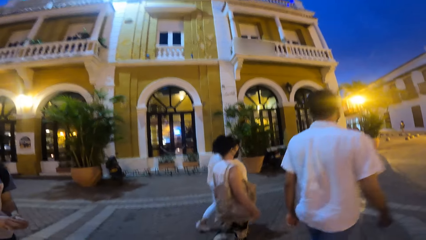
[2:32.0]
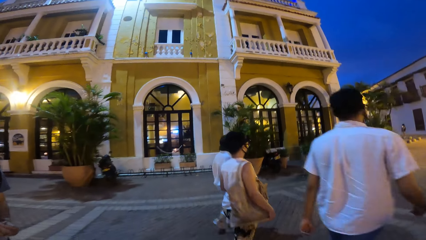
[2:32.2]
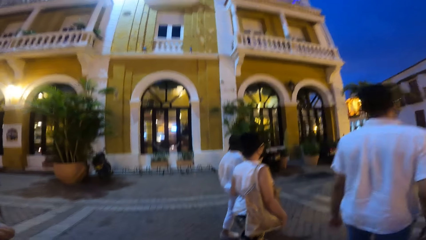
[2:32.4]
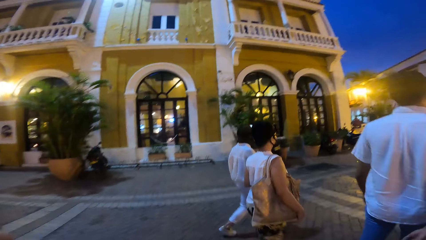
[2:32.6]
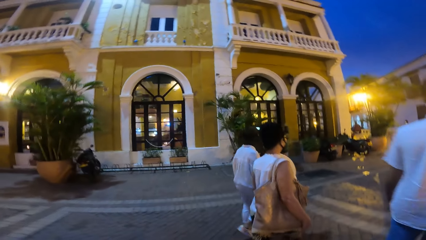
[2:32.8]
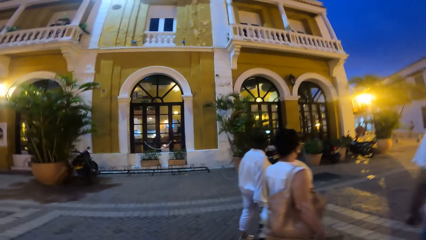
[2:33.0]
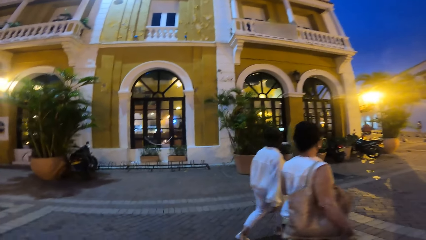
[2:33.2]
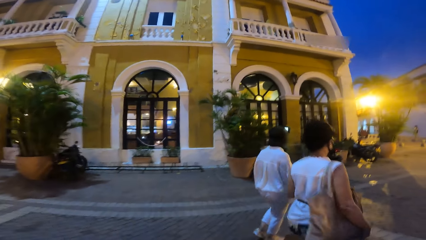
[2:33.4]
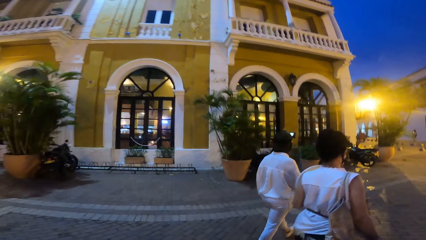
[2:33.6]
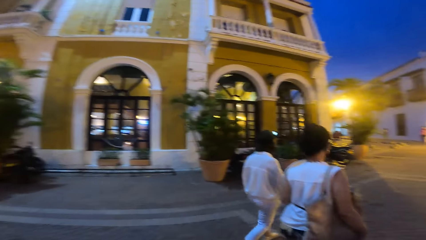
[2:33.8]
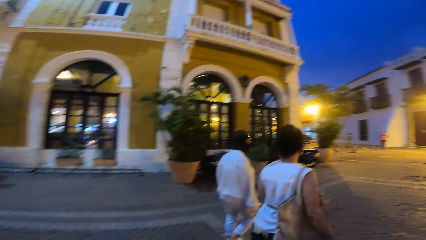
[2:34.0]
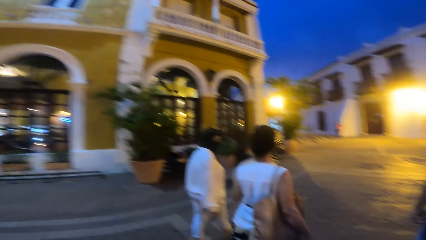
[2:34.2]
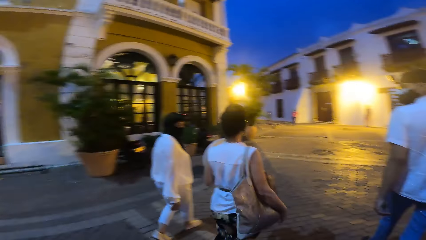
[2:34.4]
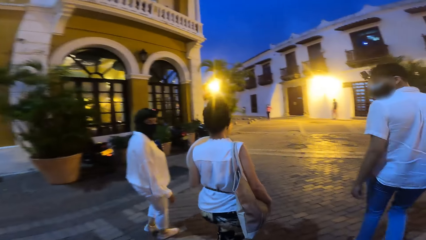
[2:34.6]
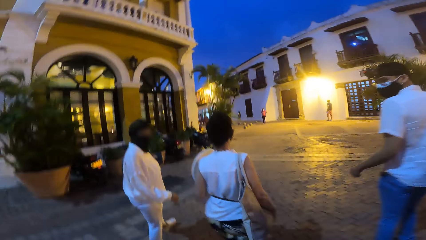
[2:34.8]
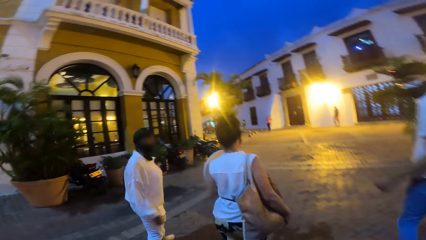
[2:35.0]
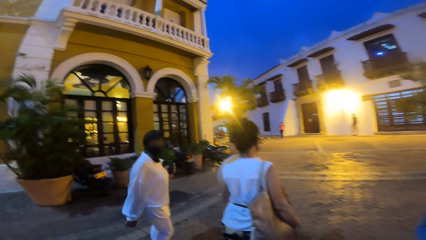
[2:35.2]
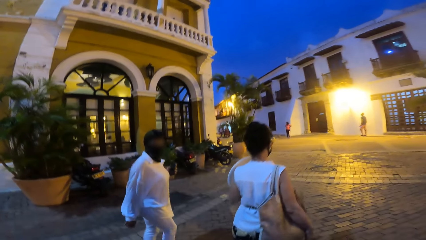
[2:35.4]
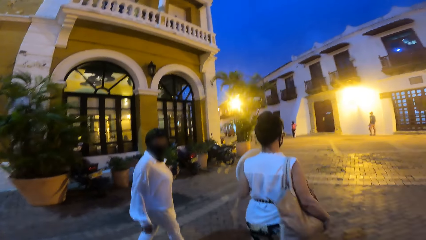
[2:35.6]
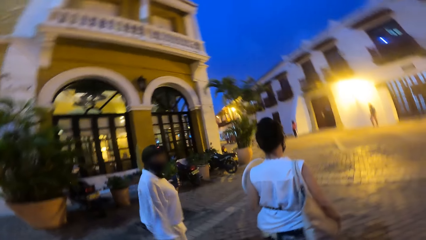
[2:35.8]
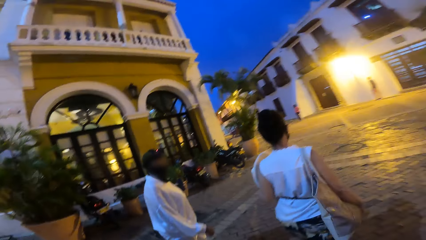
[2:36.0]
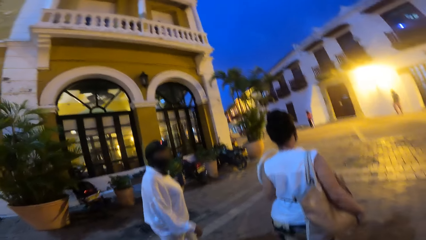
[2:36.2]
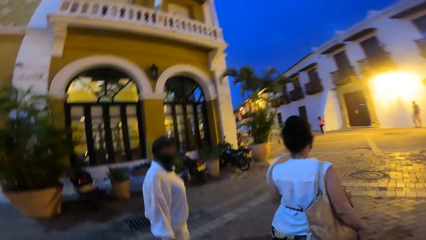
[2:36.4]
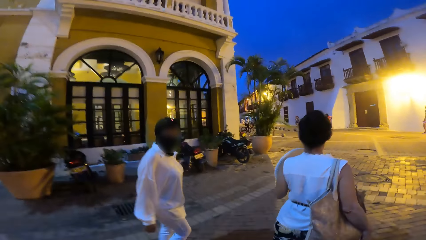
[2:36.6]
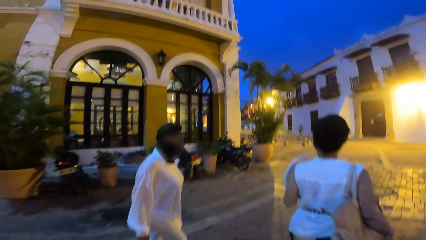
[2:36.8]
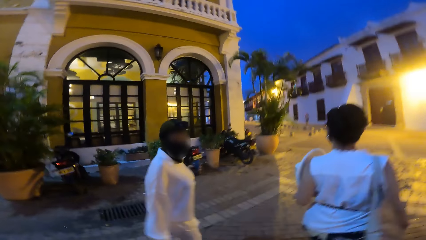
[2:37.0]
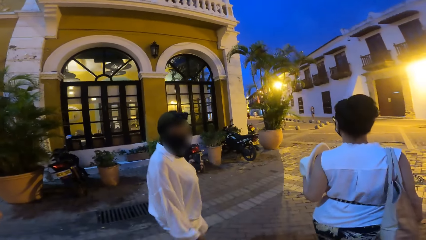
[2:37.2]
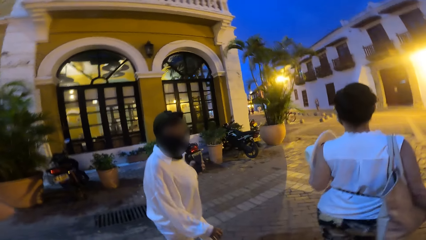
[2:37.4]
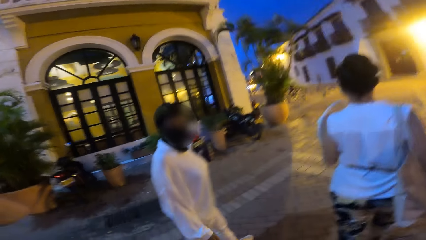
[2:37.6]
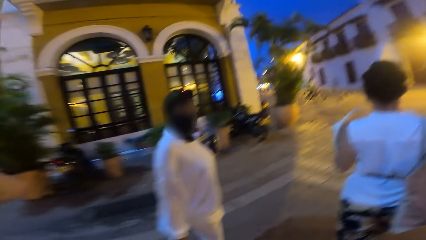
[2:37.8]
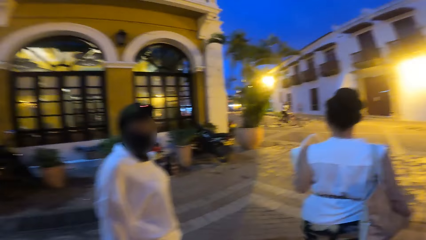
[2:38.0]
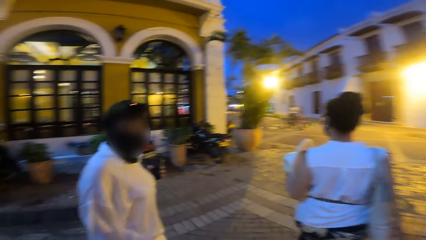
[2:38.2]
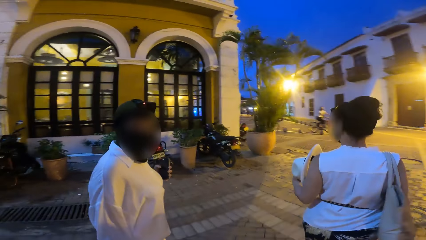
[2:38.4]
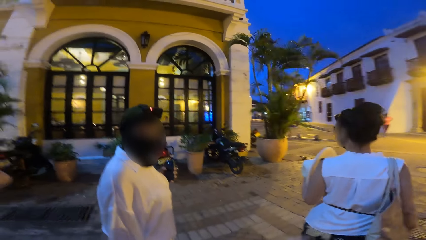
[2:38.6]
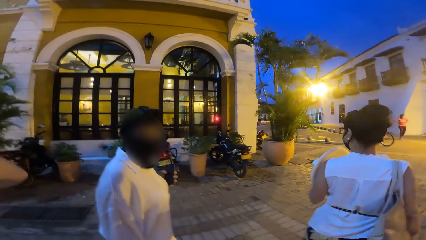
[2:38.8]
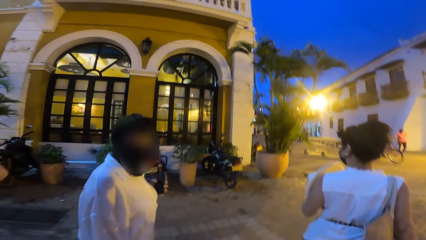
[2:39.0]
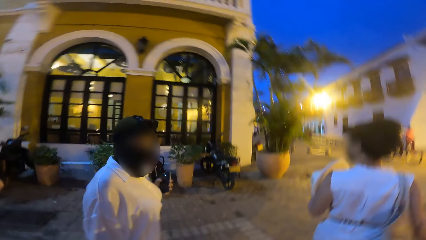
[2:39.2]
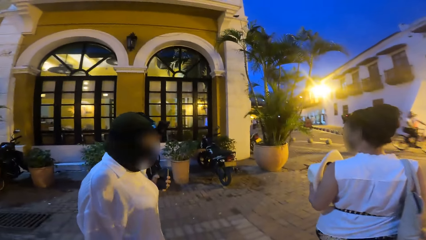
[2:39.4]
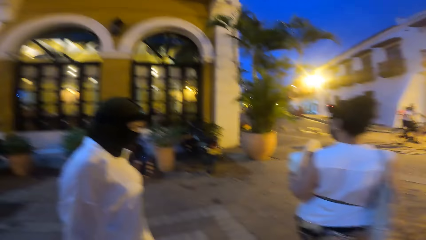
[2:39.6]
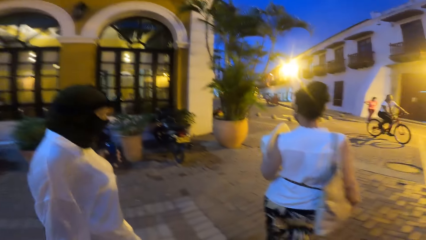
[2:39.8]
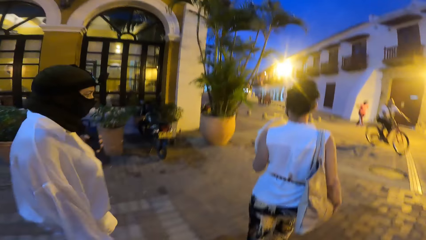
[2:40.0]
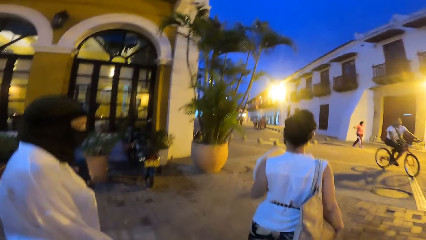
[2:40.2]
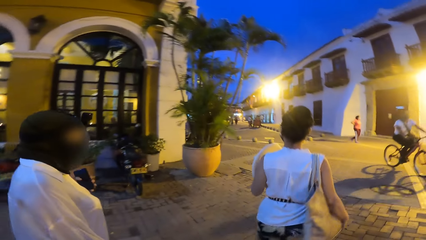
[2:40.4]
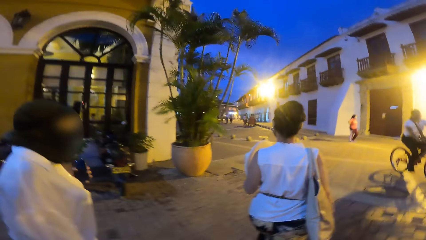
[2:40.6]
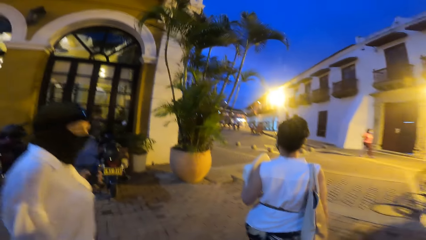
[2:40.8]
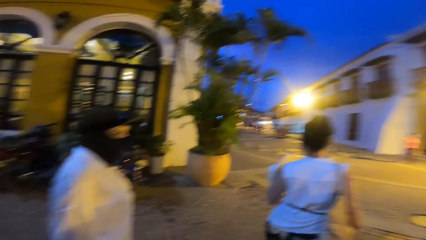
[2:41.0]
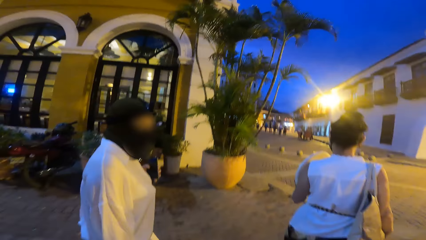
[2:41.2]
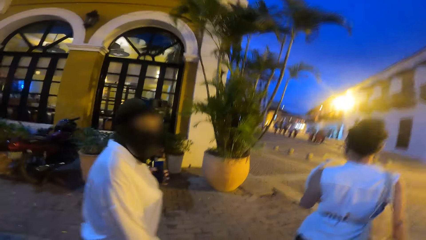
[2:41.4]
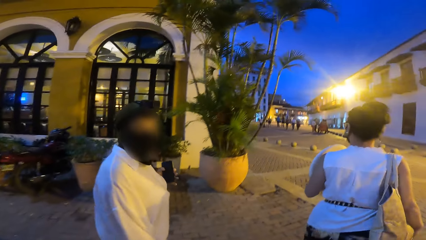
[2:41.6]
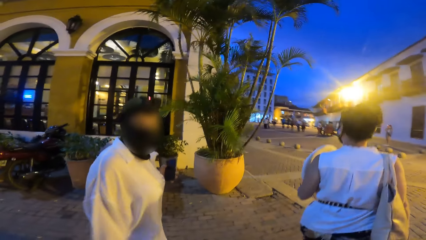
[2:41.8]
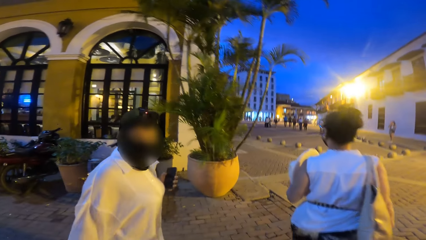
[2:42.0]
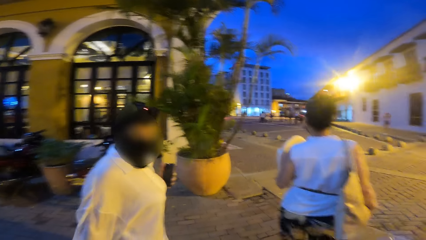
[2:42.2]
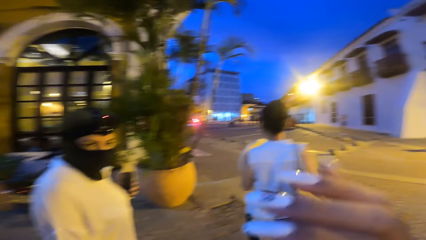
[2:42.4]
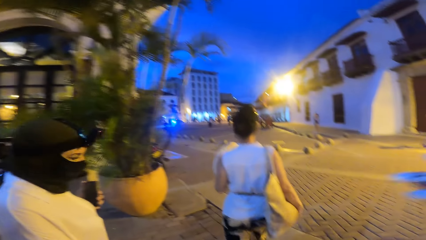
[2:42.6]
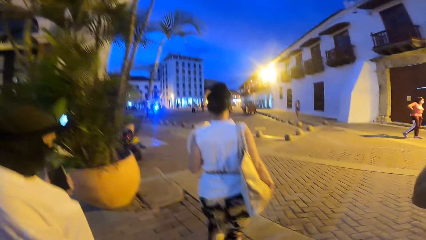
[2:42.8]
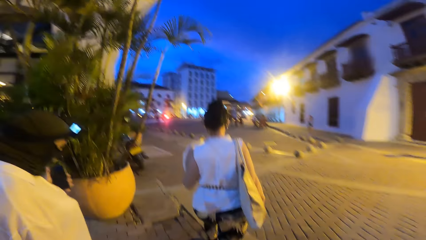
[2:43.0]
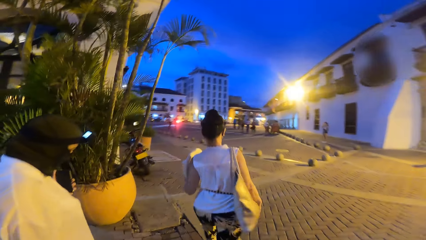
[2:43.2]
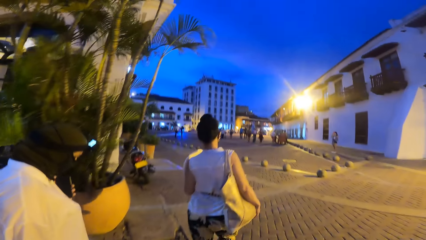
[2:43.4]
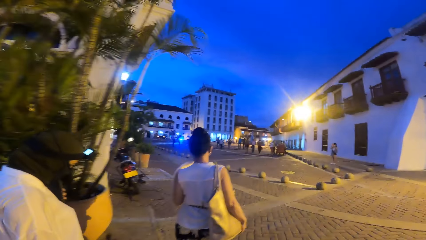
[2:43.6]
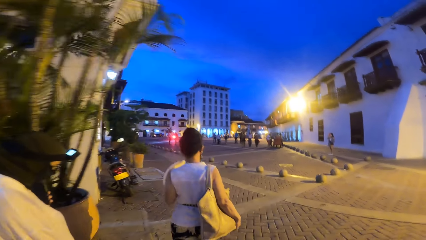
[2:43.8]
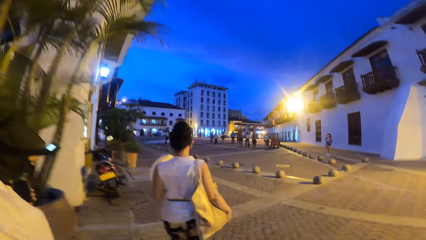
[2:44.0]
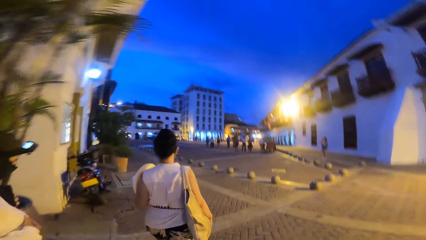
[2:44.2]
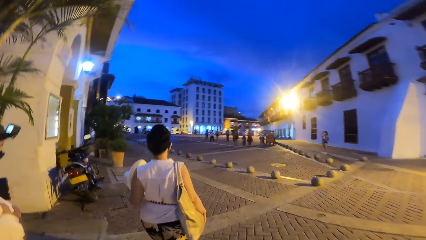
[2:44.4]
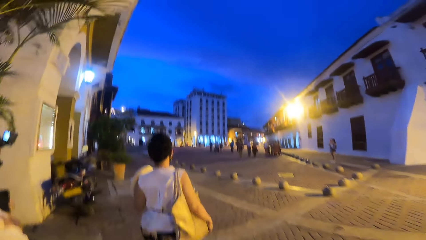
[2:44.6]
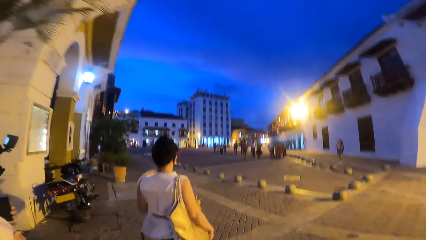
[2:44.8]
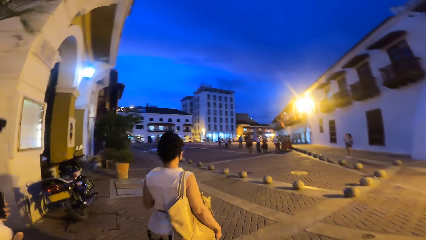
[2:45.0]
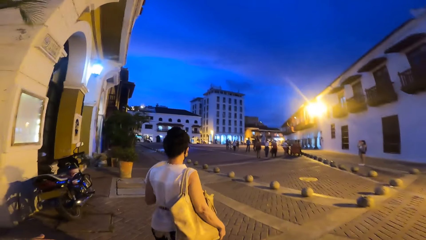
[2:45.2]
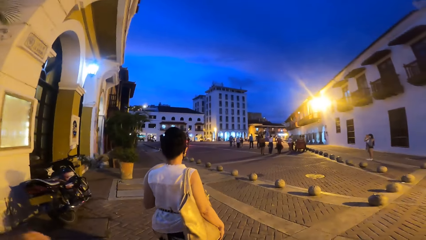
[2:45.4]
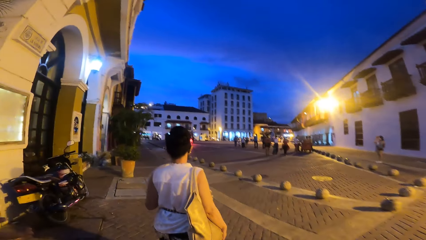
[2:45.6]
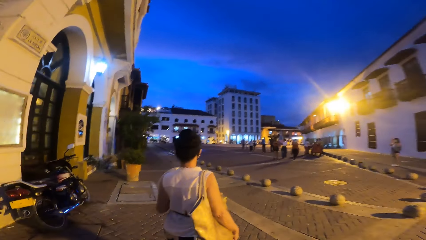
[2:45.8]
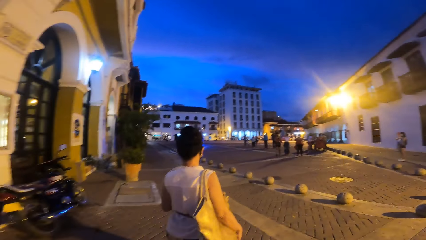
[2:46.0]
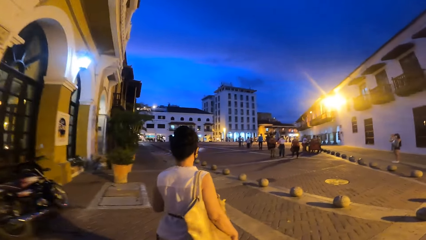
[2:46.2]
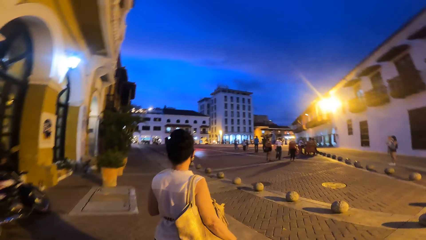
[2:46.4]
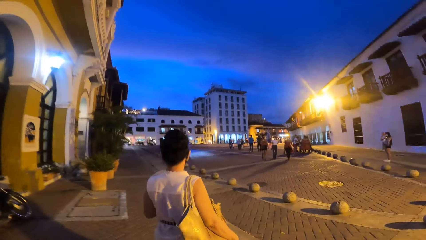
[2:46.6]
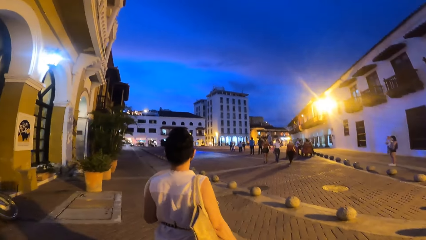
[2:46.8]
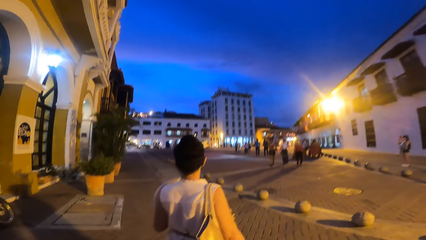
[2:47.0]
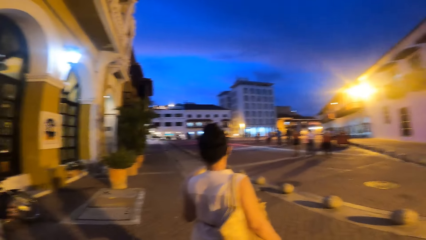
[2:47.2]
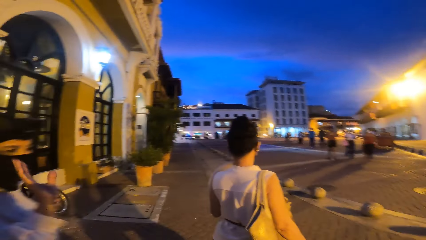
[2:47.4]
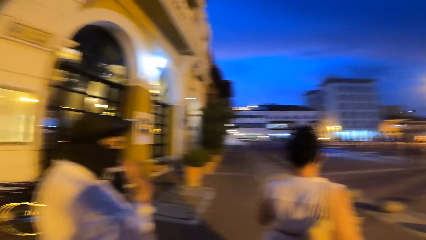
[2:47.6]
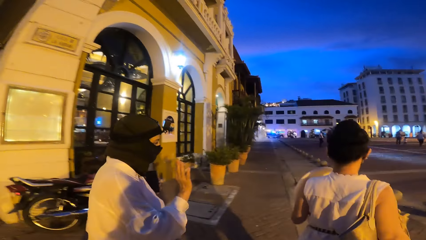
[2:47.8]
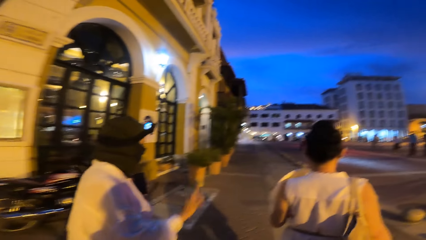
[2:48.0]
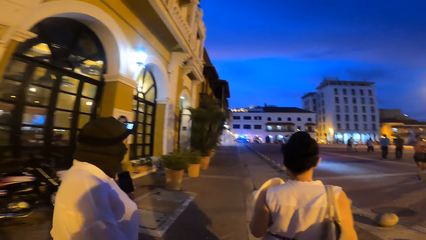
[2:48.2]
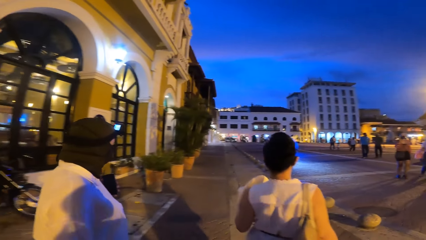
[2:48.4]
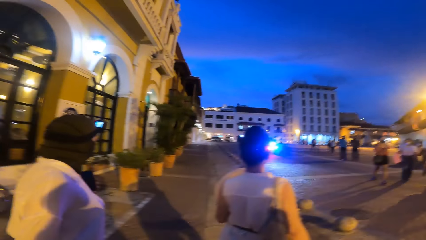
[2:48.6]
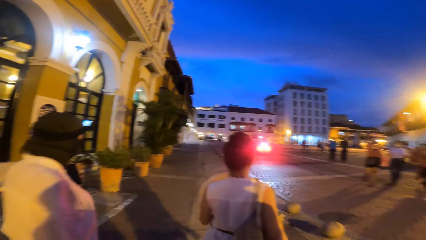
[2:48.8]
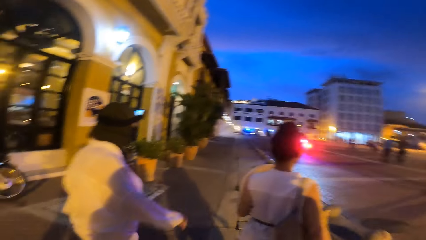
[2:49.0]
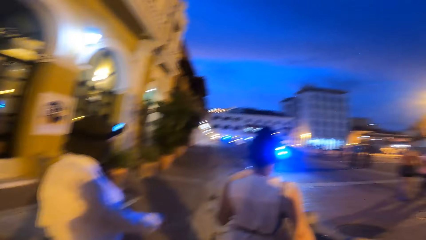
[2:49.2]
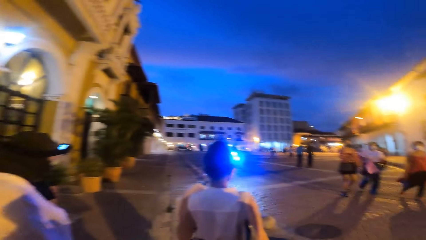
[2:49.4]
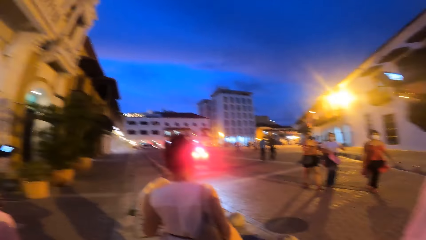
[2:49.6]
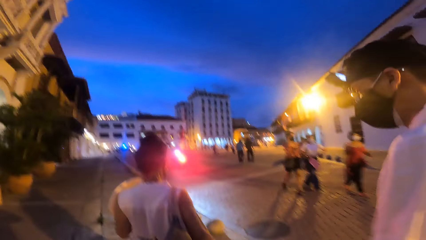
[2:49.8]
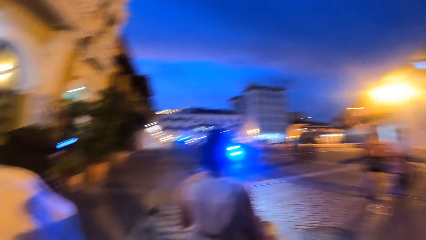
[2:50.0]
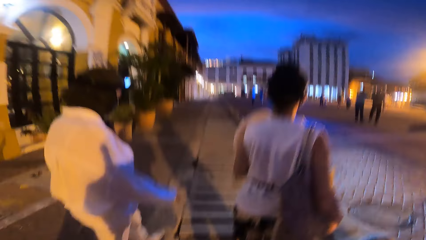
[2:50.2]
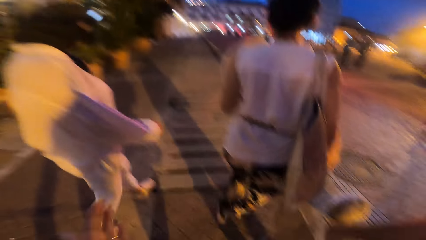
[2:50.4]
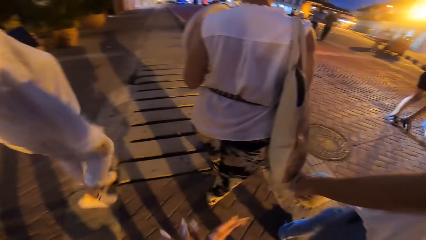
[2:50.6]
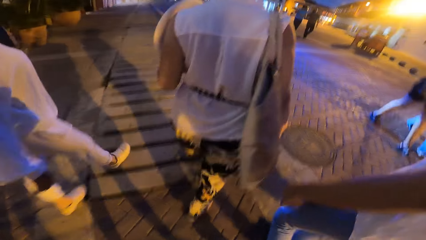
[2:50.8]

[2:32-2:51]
The woman walks on the road. The woman interacts with the camera wearer. The woman holds a phone with the left hand. The camera wearer gesticulates with her right hand. She points the right hand. The woman gesticulates with her right hand and raises the right hand.
